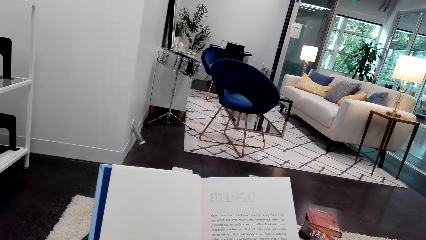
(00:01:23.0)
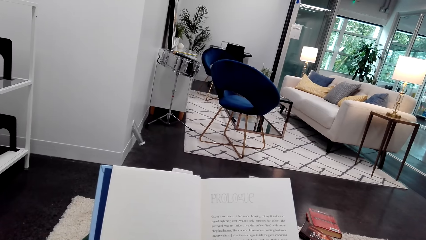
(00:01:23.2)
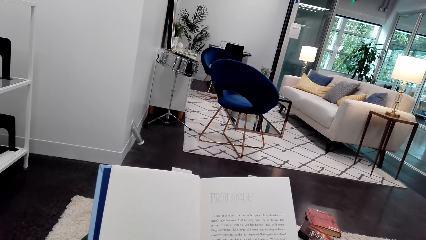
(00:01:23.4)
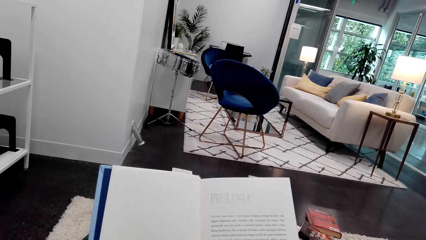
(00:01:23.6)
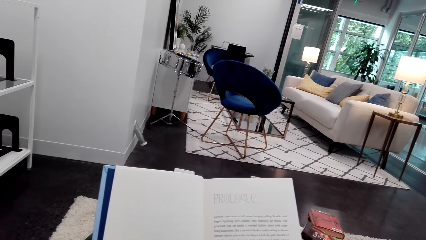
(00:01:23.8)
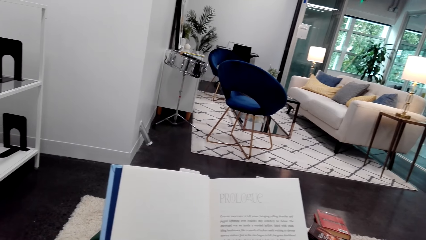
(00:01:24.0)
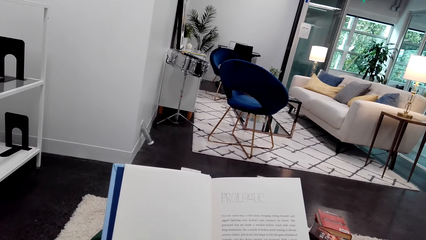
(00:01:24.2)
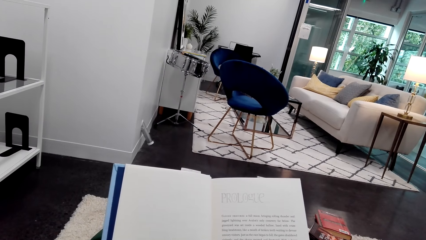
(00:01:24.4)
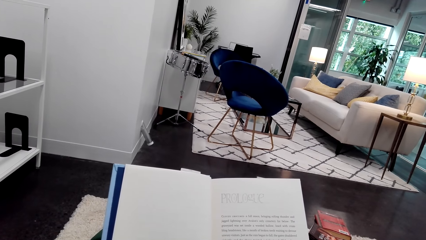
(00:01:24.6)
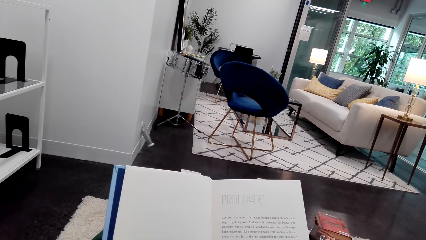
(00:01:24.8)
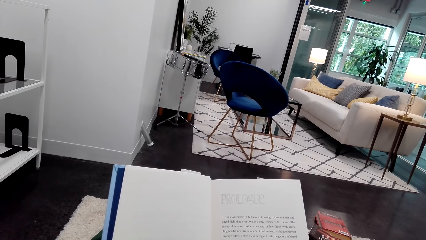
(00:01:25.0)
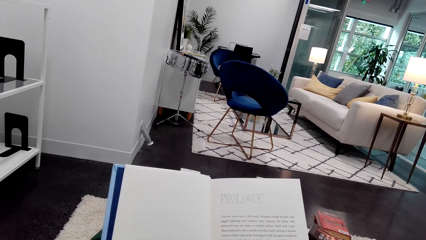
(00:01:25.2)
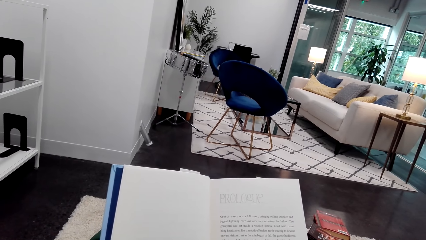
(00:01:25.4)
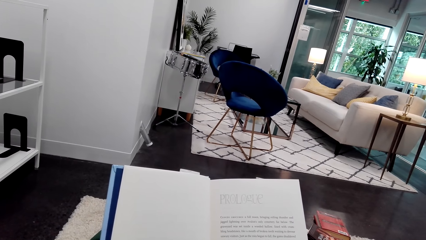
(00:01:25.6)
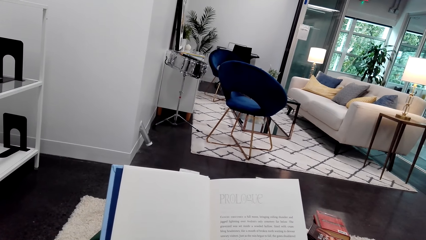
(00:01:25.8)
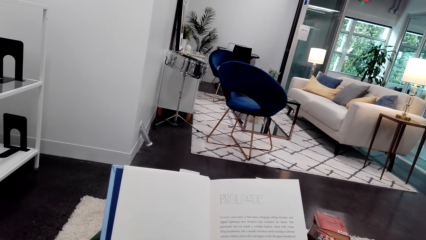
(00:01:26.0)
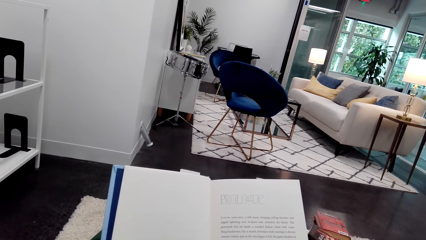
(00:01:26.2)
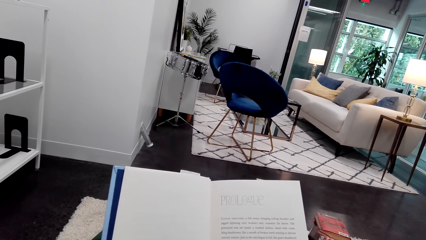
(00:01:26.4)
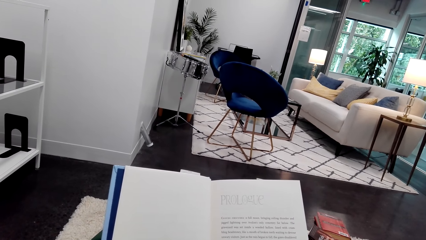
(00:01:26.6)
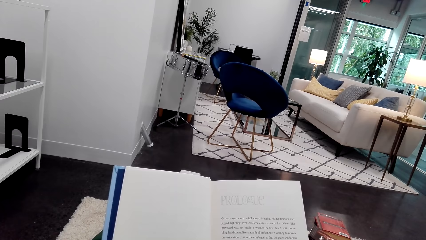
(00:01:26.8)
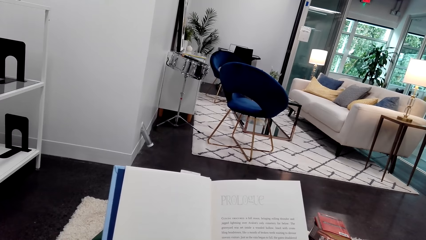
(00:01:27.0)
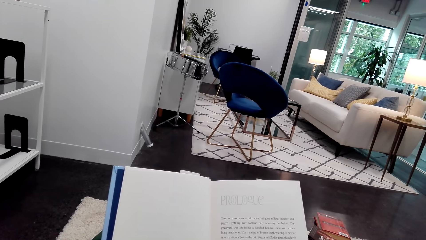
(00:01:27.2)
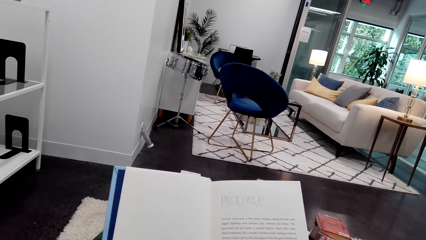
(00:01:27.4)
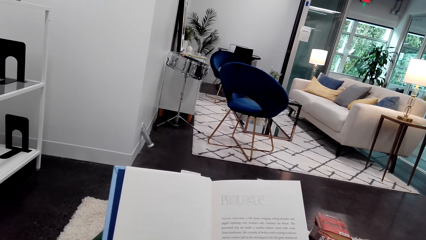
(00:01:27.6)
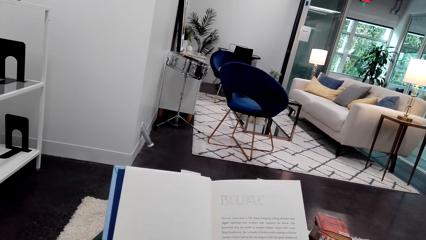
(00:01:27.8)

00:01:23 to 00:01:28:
The camera wearer reads the book.

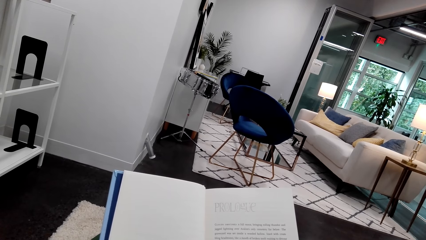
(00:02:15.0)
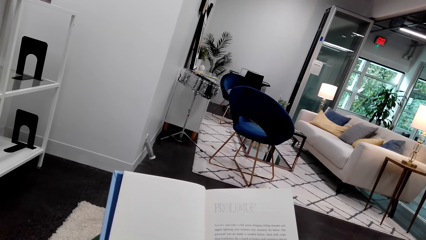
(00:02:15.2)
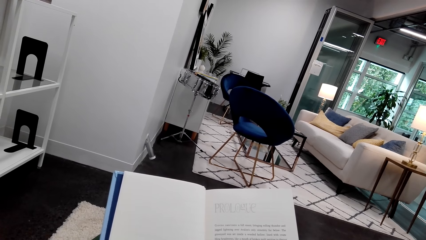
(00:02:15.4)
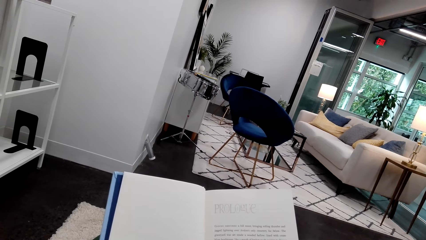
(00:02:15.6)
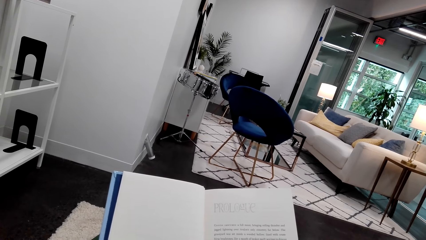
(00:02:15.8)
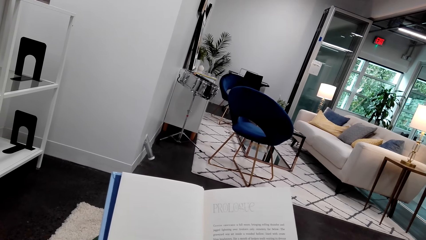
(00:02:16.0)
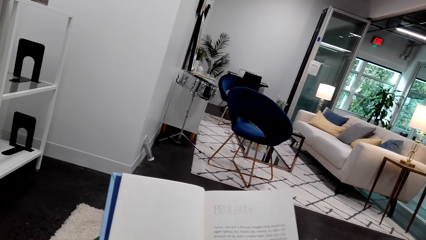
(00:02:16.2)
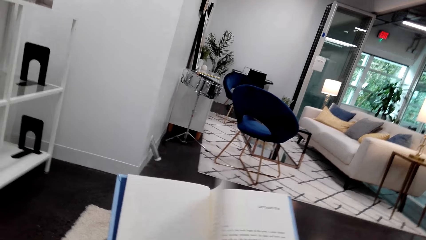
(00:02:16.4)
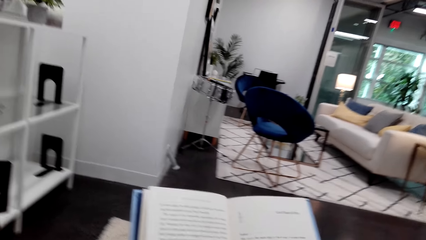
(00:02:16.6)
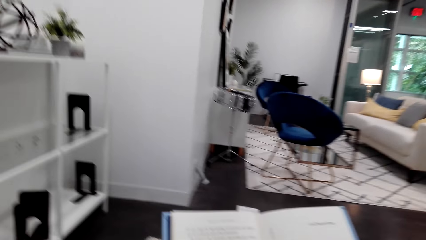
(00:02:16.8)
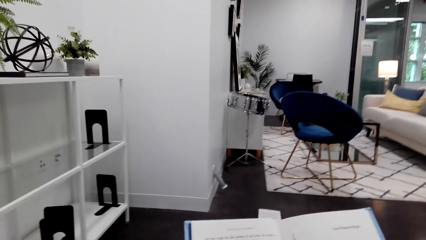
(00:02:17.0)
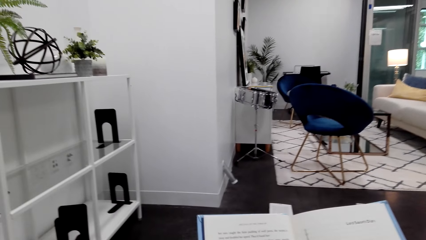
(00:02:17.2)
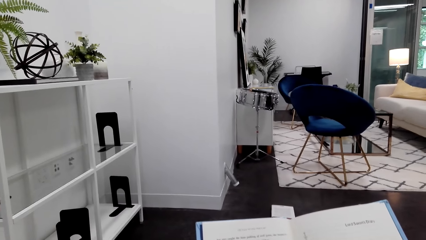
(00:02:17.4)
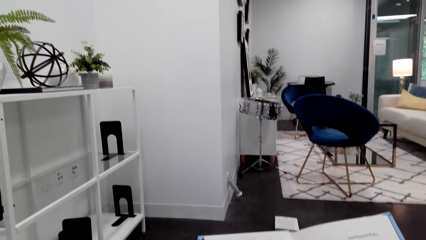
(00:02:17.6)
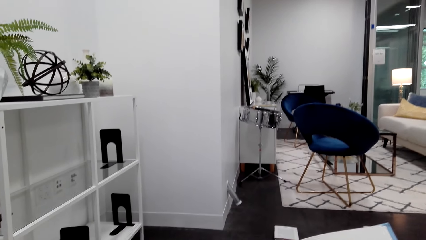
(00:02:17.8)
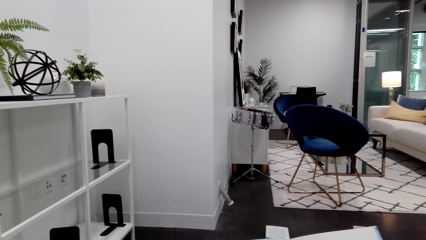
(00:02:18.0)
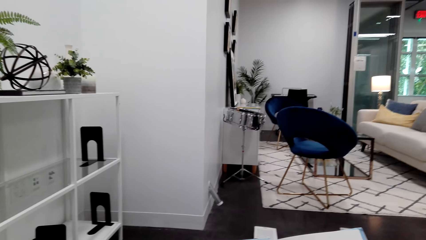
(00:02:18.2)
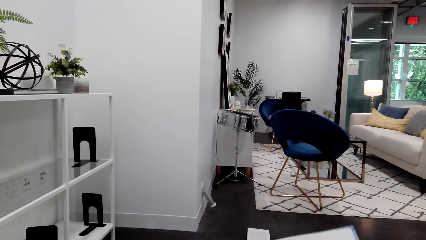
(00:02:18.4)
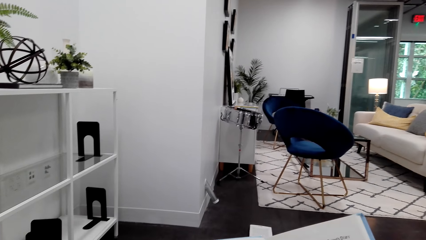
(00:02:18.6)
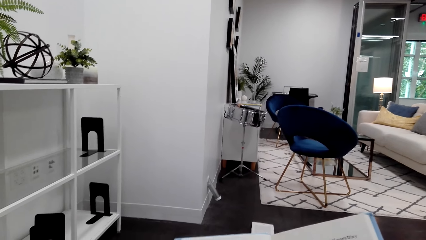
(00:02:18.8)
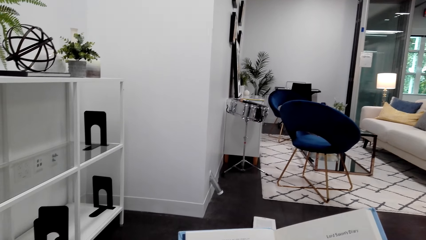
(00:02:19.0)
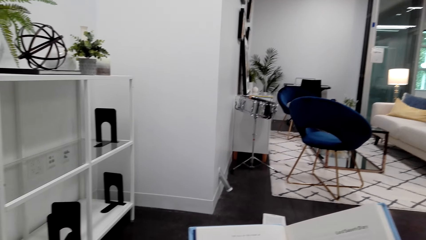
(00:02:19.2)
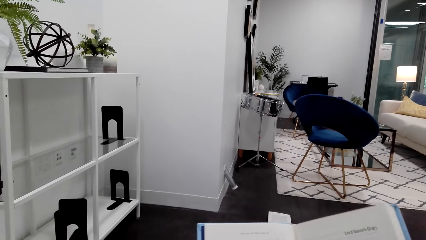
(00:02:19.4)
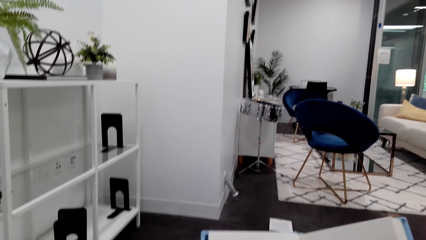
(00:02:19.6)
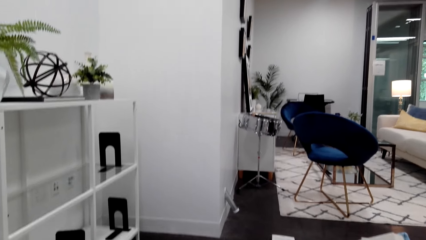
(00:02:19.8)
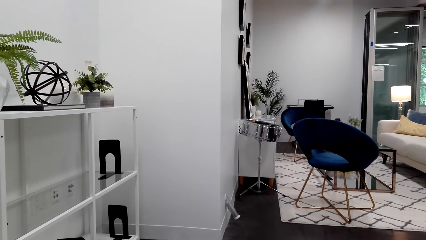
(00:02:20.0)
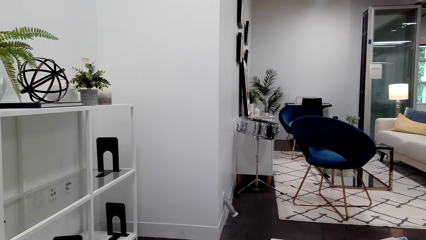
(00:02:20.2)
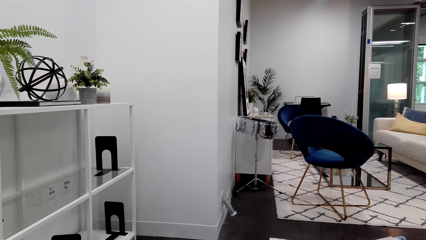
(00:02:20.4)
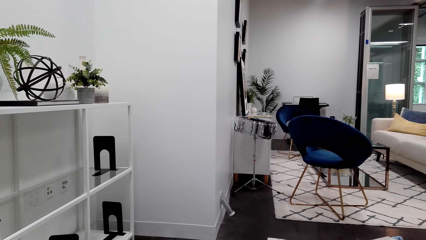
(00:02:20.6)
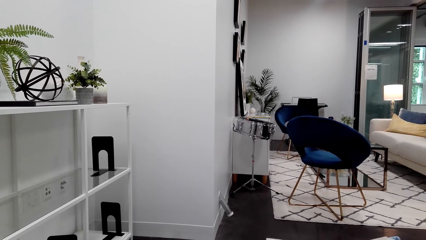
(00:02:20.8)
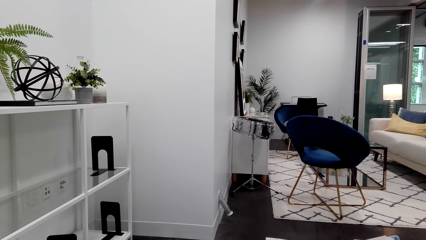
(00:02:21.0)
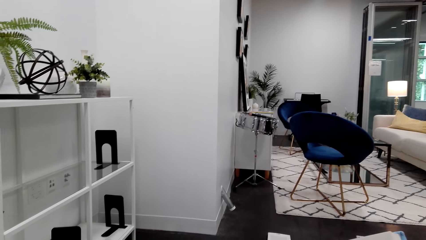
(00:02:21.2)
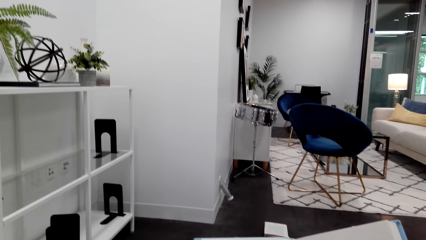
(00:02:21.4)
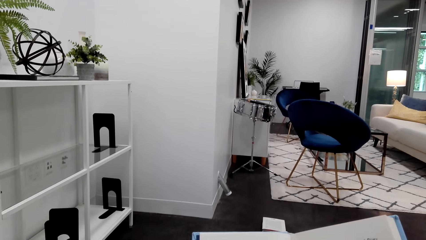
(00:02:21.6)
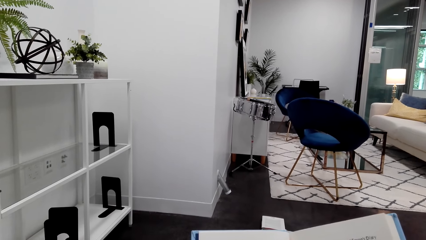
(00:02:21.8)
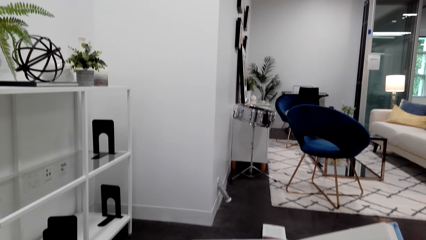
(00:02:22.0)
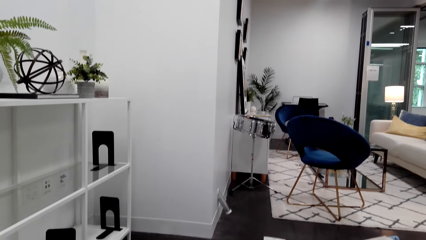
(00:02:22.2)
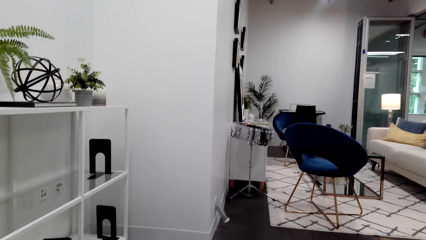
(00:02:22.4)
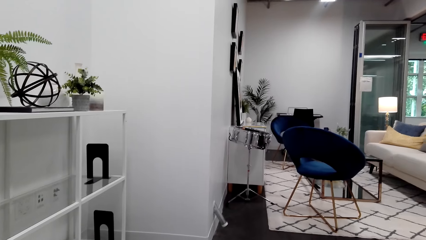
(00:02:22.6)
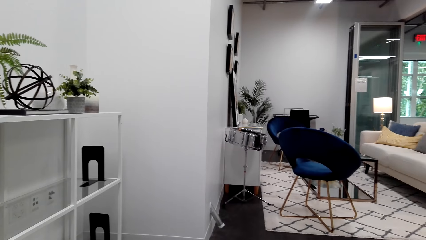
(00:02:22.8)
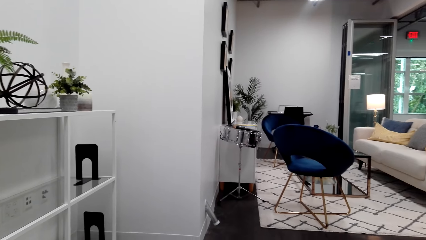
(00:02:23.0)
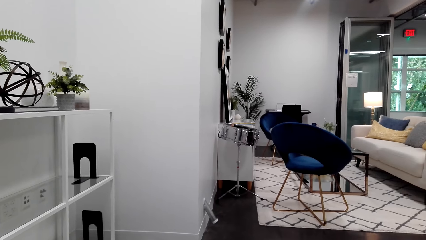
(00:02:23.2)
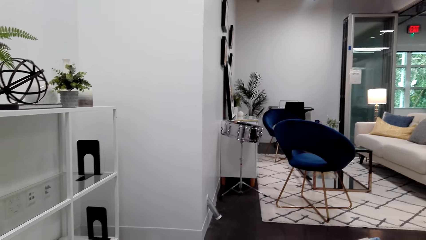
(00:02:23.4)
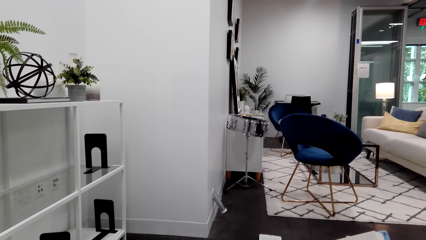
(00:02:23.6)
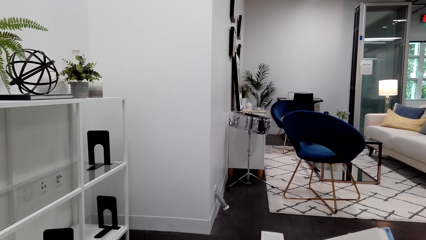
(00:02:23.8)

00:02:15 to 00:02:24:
The camera wearer turns the page of the book with the right hand. They read the book.

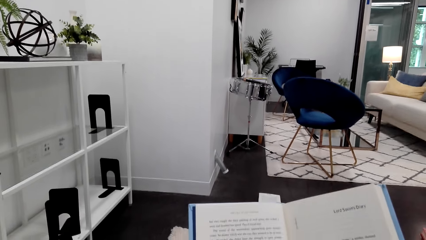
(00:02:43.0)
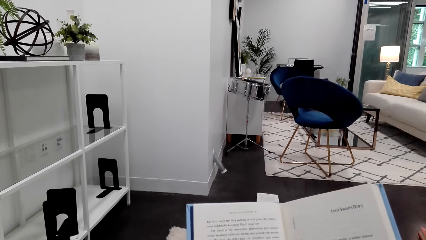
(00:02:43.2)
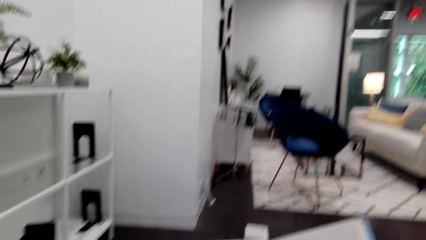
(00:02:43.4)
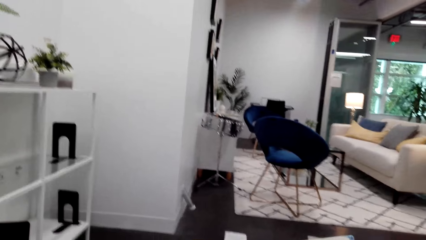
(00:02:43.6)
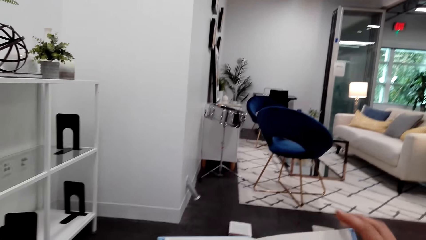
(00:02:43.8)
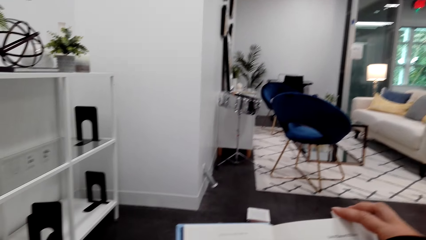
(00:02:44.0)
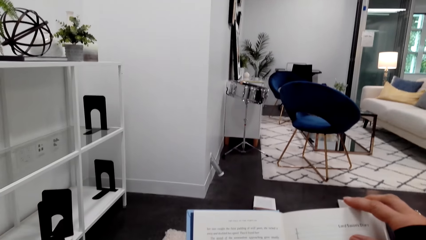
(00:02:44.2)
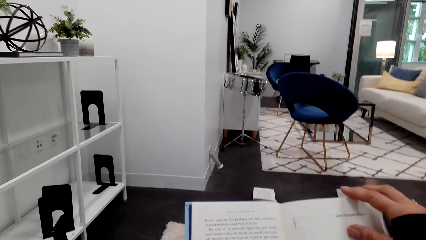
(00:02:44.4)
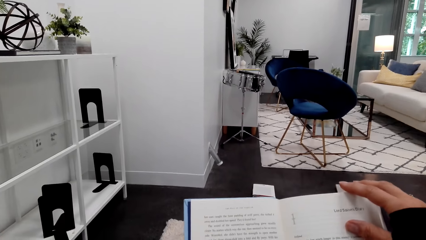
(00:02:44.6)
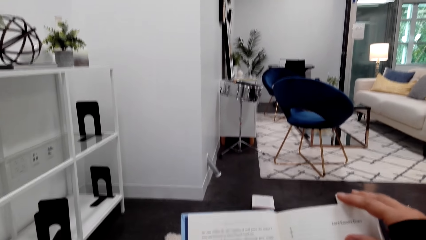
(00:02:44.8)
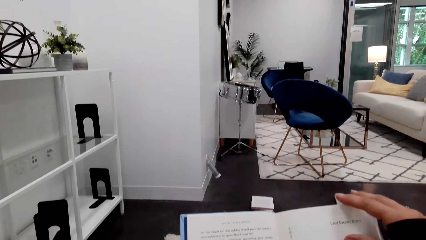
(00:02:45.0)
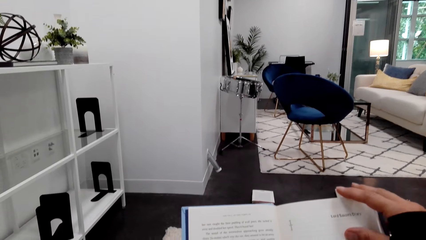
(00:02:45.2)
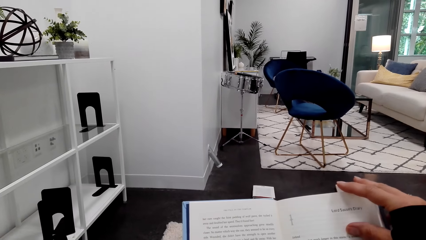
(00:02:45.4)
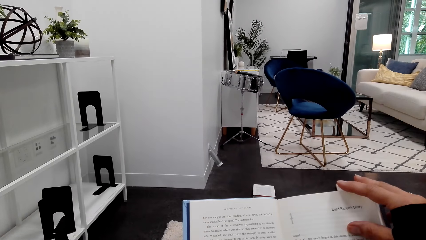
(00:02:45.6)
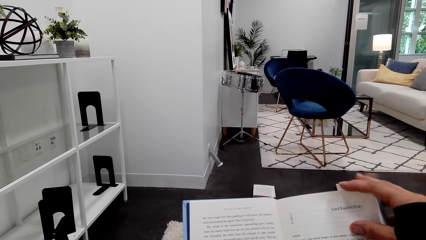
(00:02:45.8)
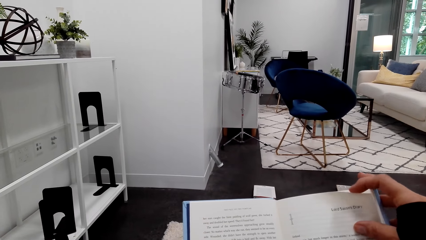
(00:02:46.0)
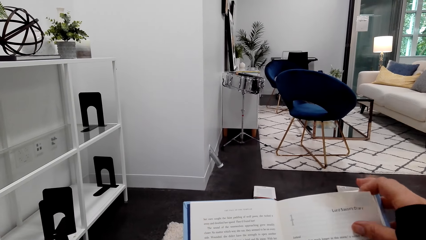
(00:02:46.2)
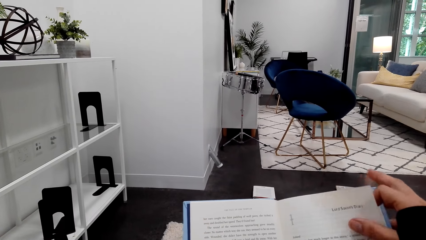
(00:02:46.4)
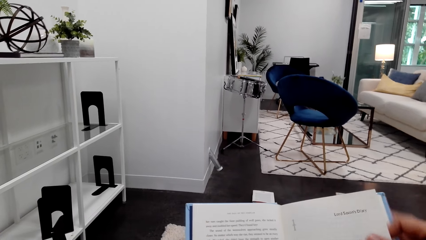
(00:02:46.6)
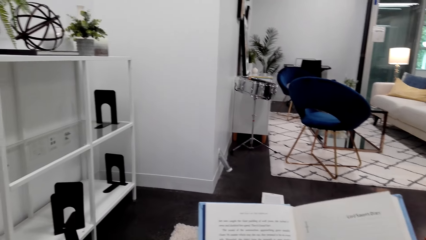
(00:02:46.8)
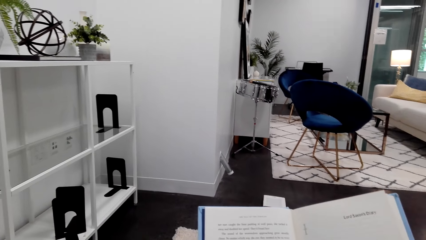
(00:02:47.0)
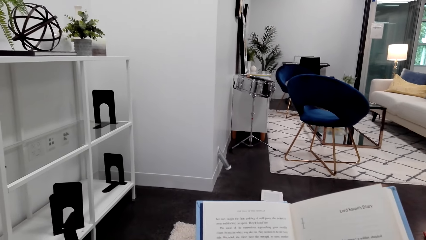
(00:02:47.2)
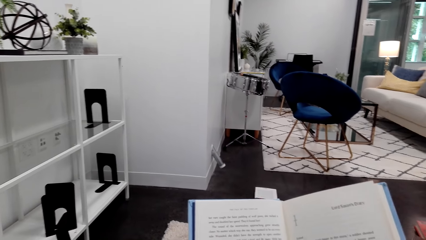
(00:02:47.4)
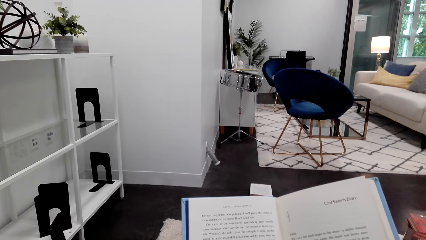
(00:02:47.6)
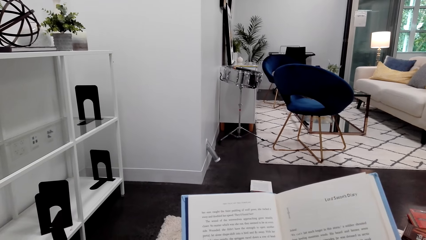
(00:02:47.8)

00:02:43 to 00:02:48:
The camera wearer moves a hand. They hold the page of the book with the right hand. They stare at the book.
